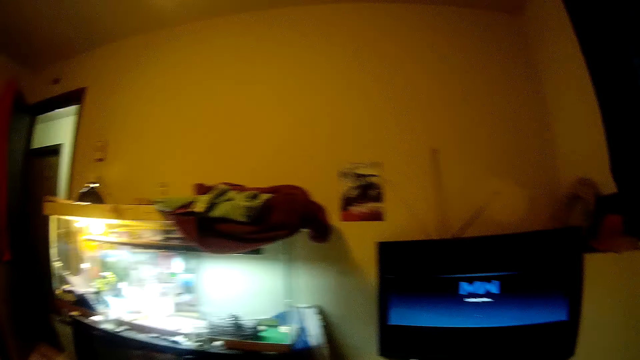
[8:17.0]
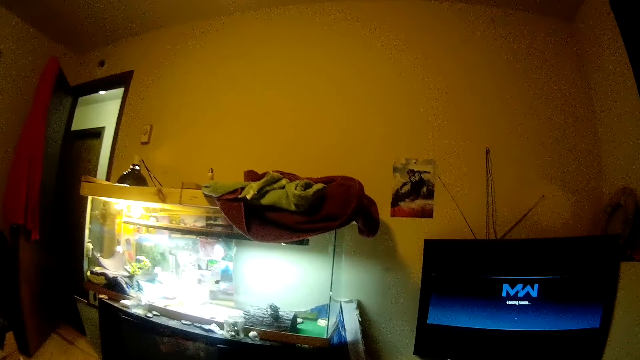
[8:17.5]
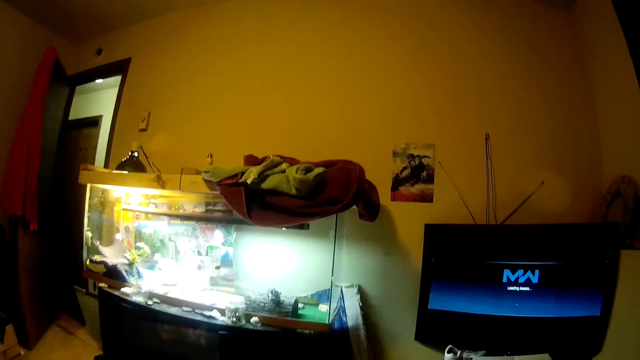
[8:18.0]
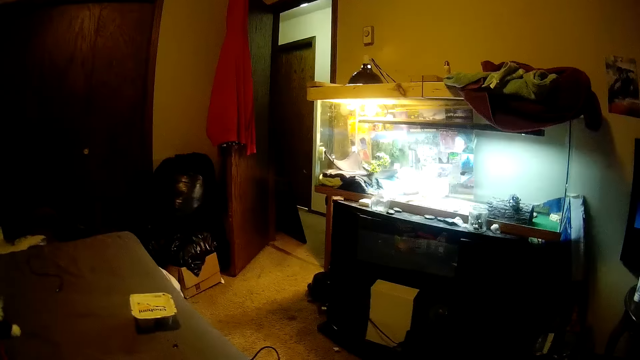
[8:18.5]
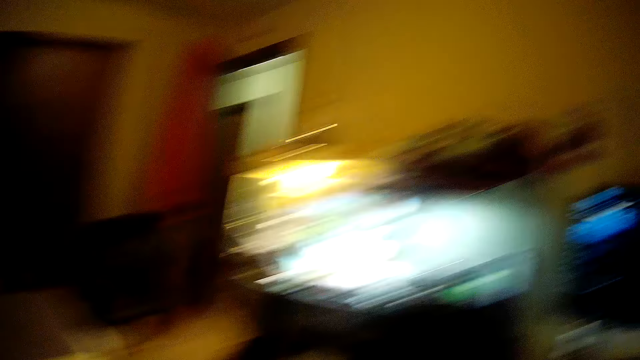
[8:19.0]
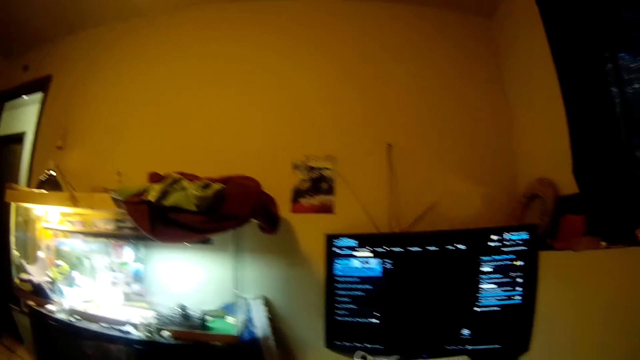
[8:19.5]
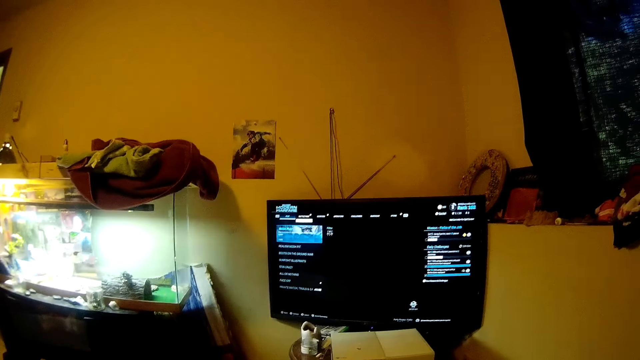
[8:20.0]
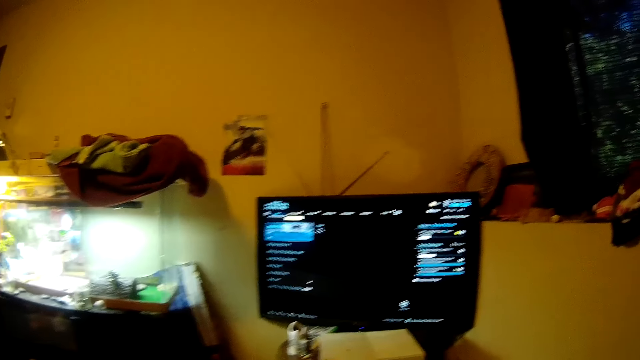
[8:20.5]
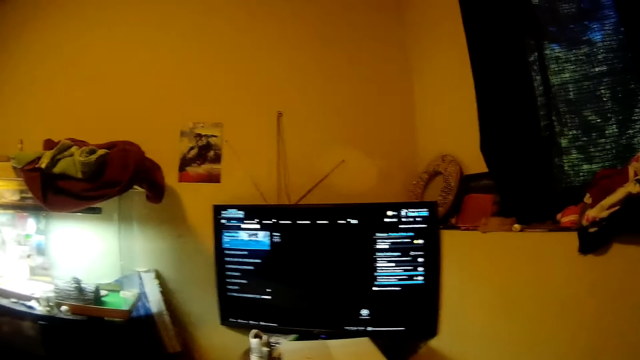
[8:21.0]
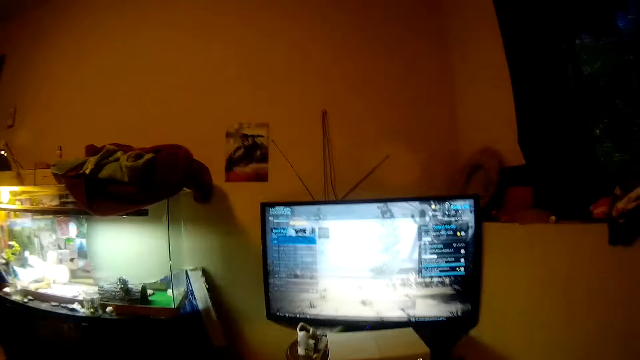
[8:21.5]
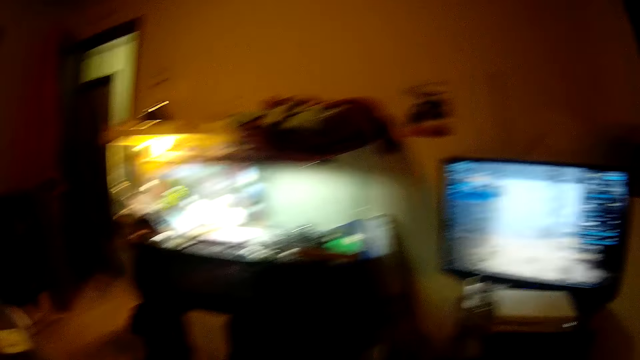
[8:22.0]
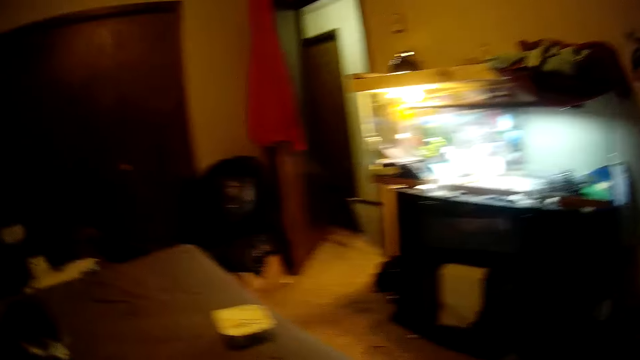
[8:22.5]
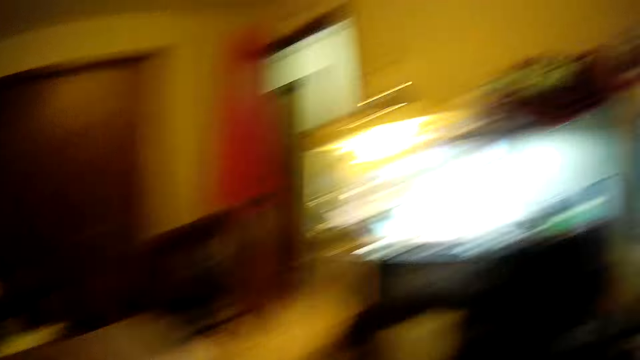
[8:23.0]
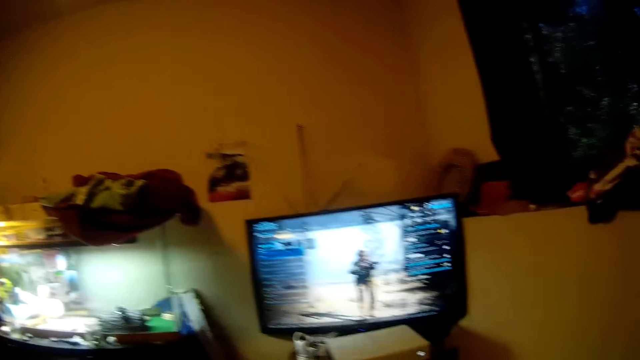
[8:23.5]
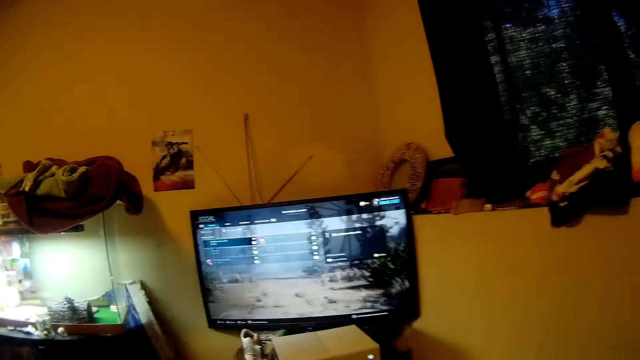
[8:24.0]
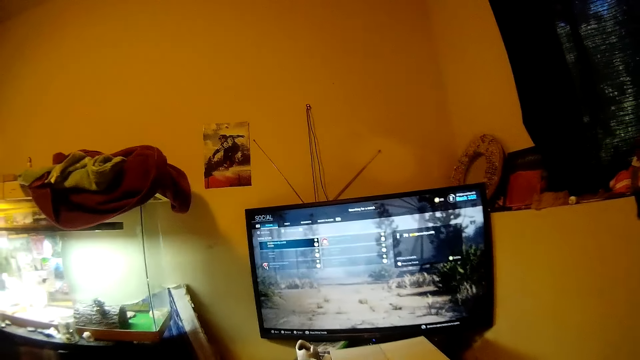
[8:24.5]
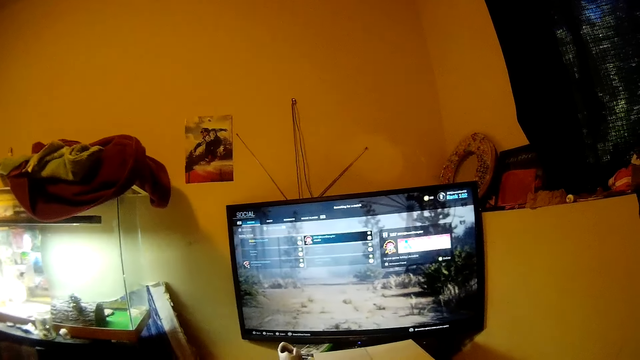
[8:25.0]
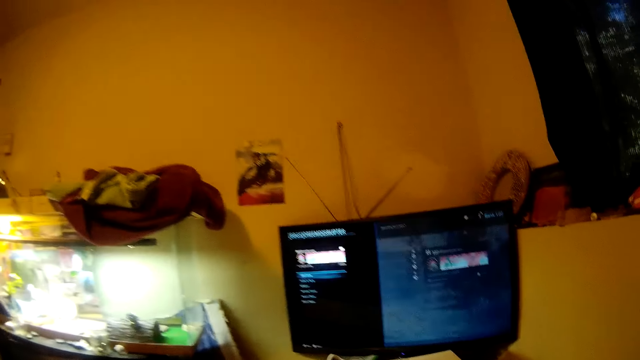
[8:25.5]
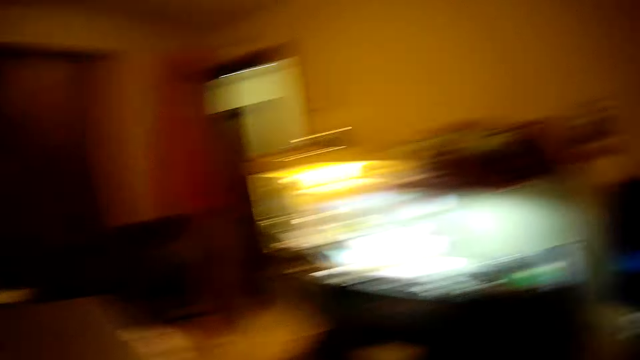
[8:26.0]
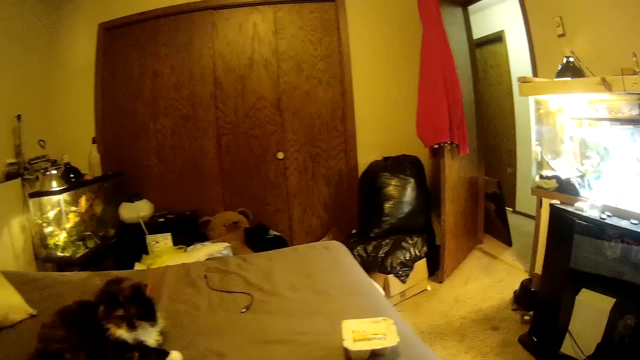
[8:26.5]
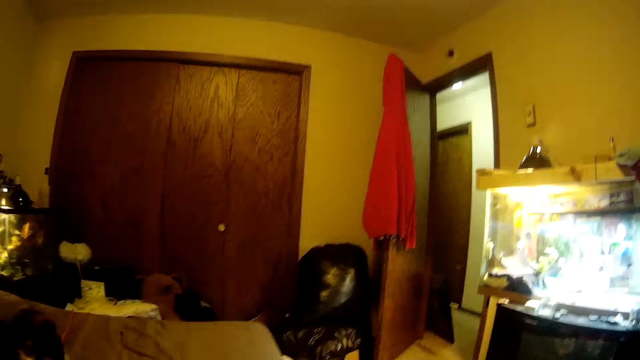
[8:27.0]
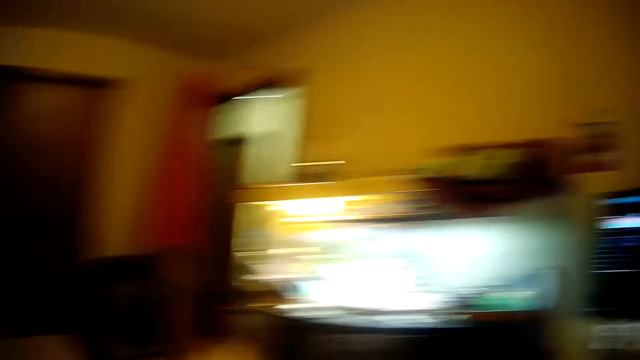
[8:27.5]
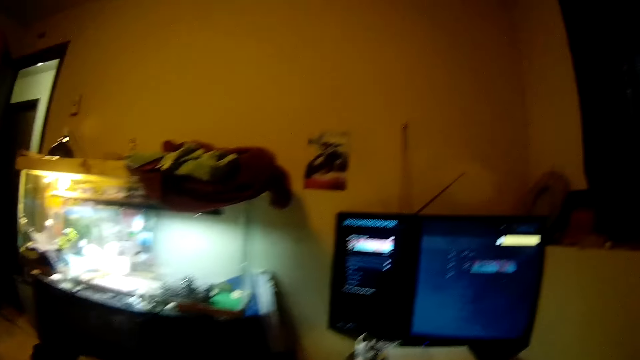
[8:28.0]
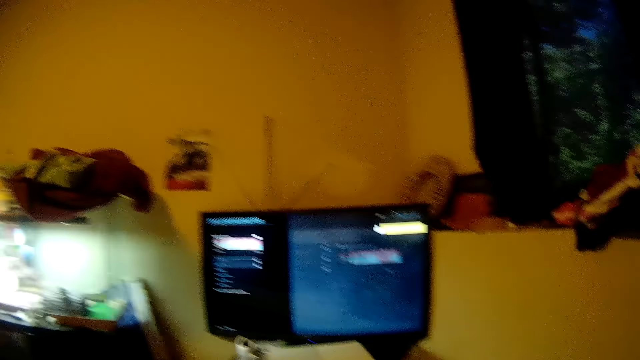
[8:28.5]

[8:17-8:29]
The camera wearer watches the screen.

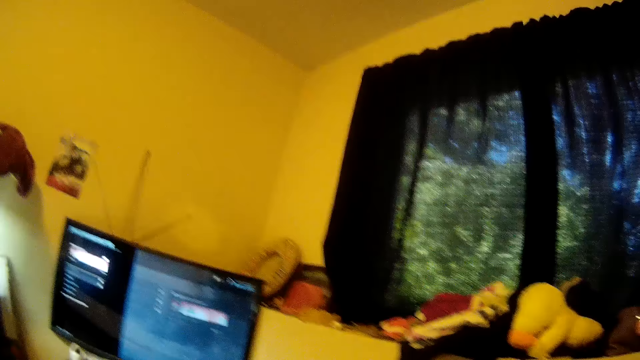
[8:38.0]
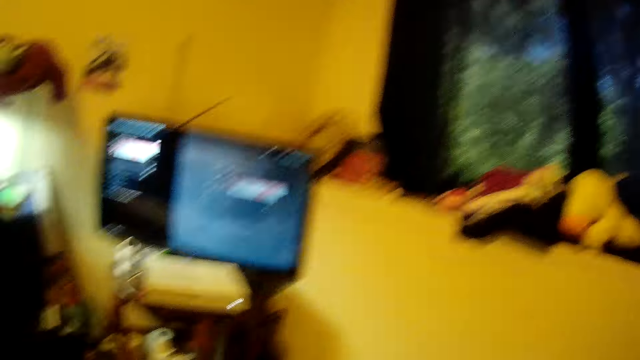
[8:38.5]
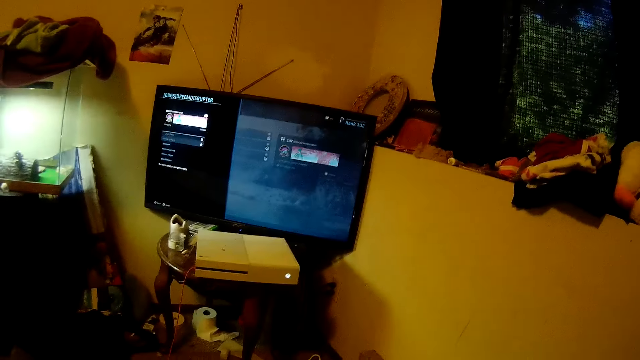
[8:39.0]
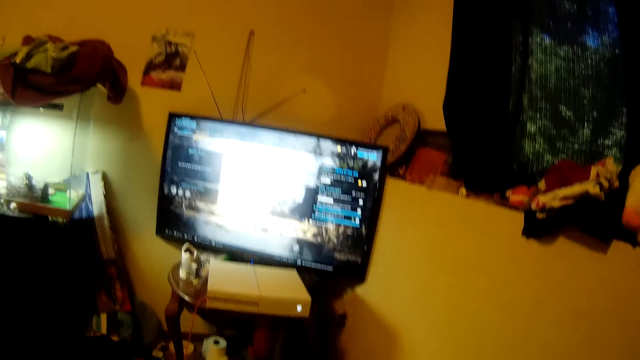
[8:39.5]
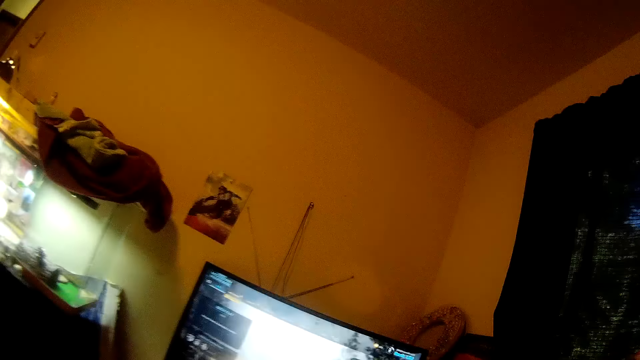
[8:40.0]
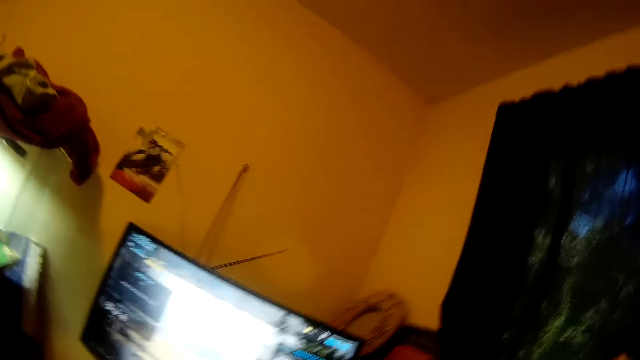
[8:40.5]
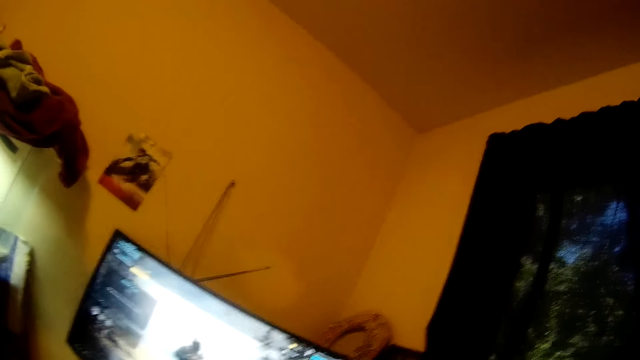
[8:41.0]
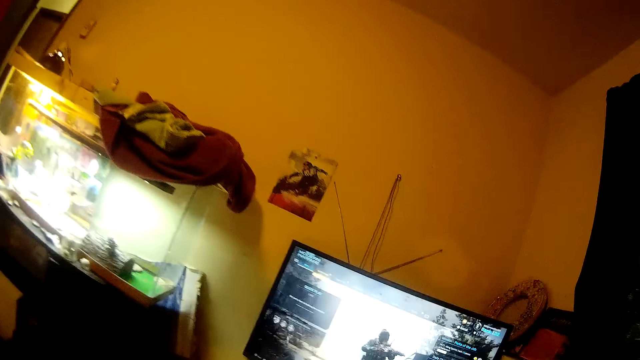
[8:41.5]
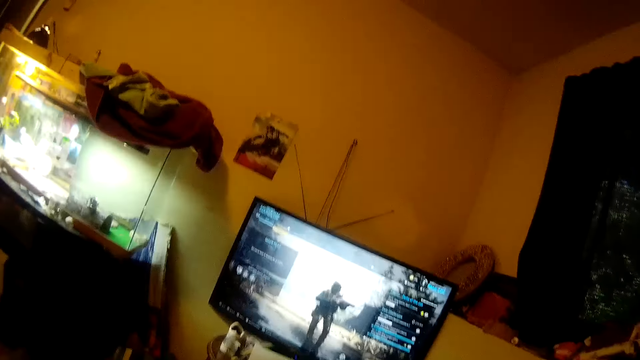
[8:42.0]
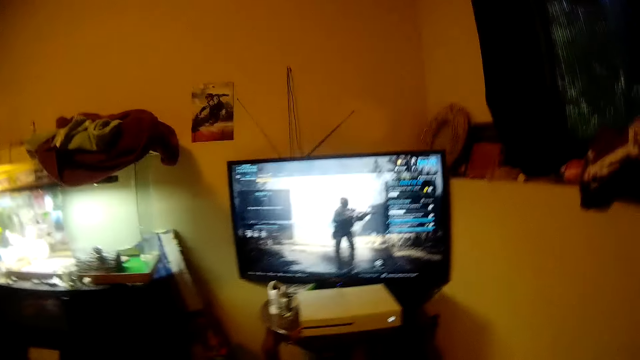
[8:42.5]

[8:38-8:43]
A man talks.

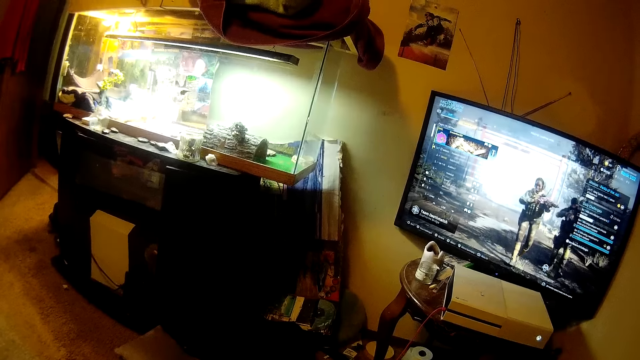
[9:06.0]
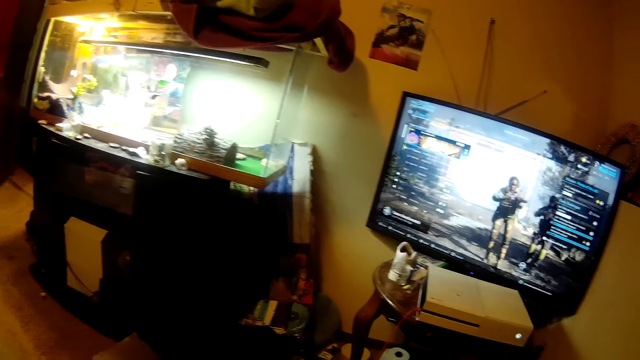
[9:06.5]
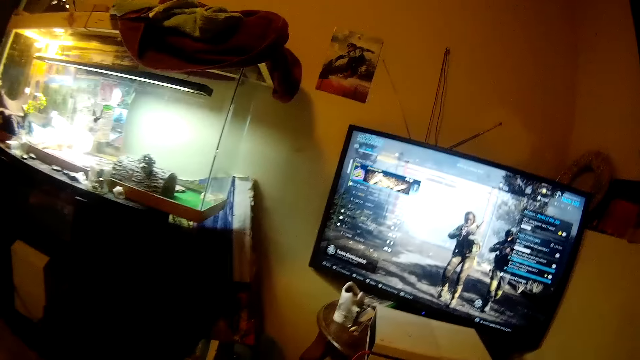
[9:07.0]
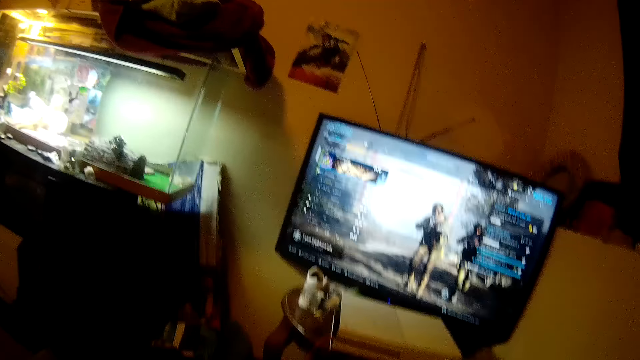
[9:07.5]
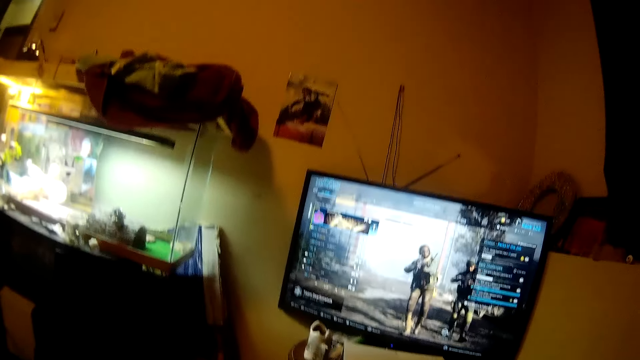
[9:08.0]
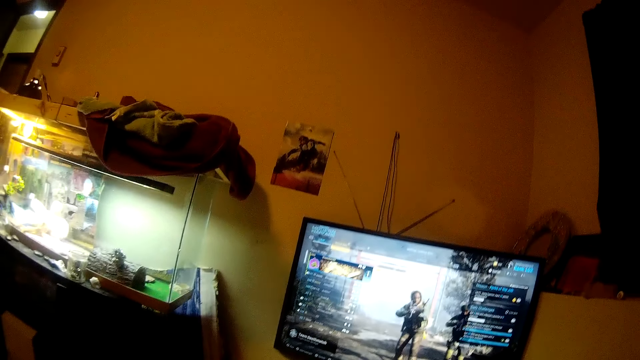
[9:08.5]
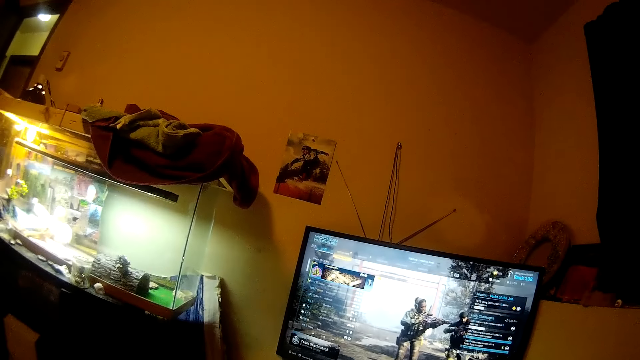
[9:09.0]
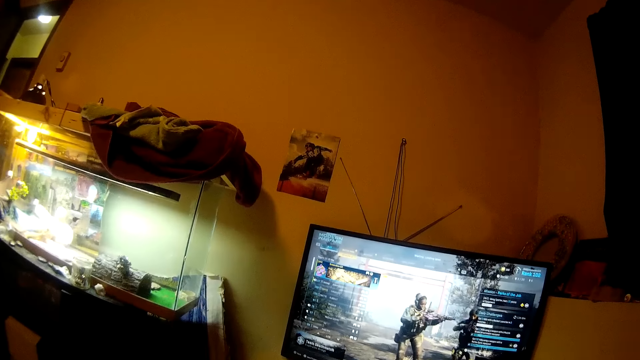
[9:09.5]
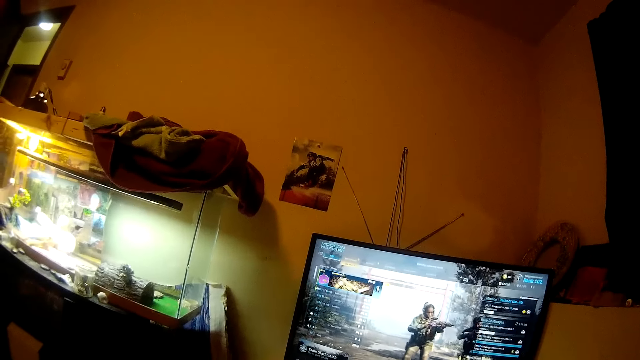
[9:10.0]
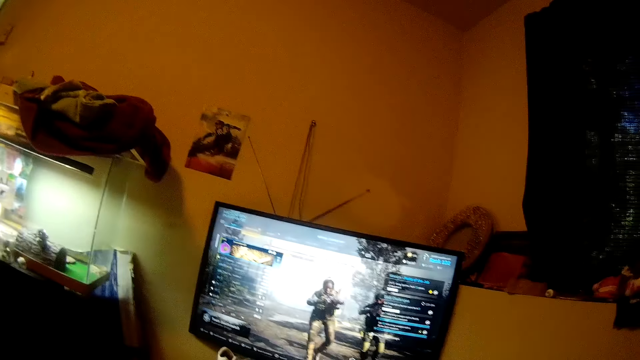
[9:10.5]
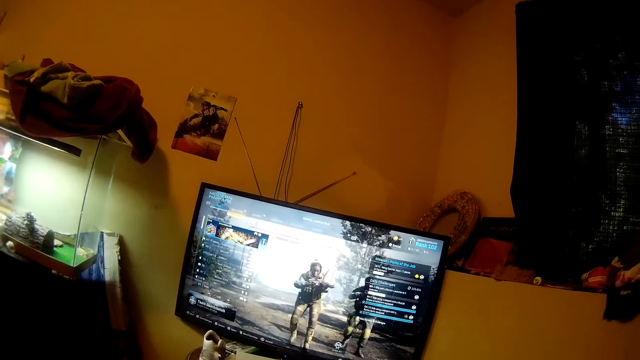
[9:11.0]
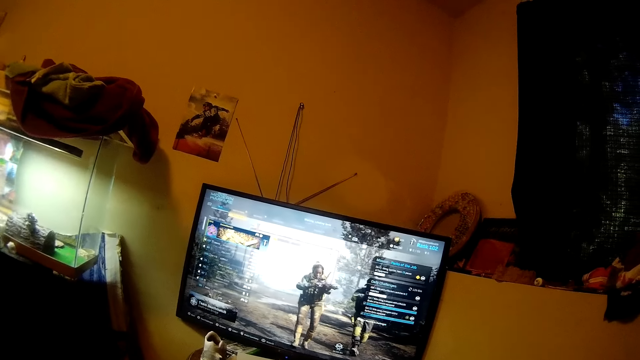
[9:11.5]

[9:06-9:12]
The camera wearer plays the game.
